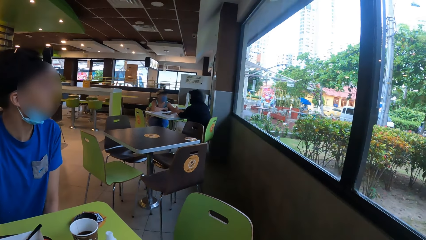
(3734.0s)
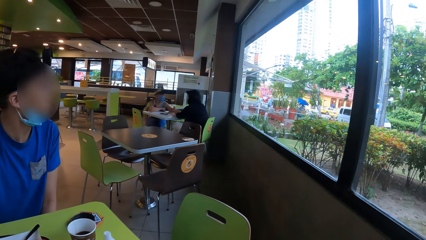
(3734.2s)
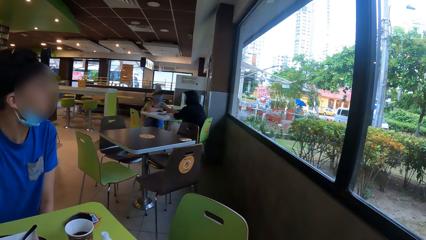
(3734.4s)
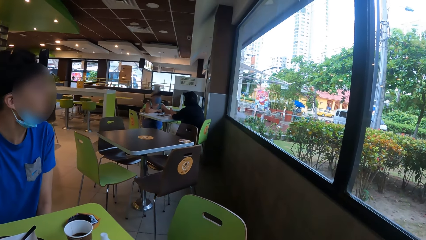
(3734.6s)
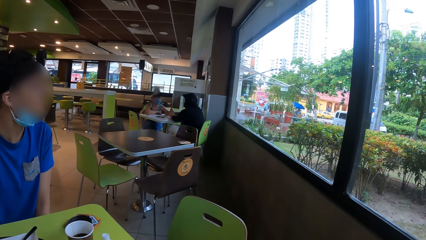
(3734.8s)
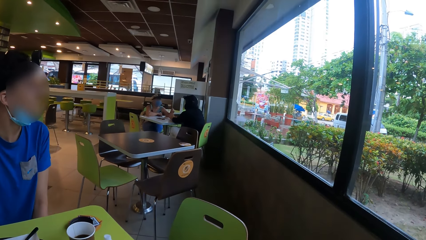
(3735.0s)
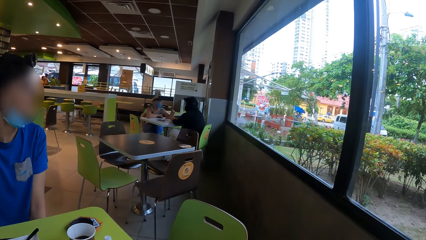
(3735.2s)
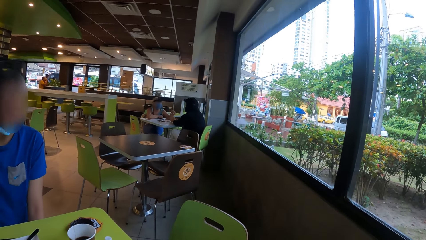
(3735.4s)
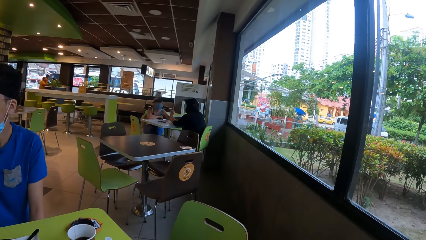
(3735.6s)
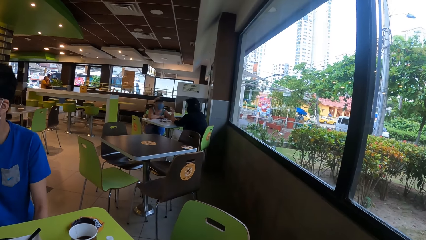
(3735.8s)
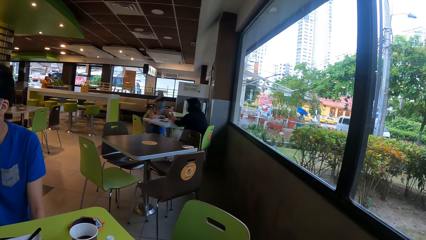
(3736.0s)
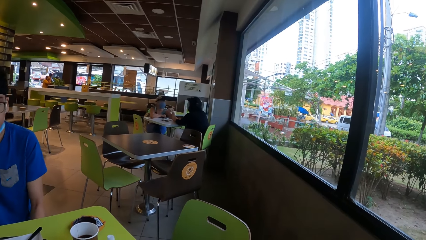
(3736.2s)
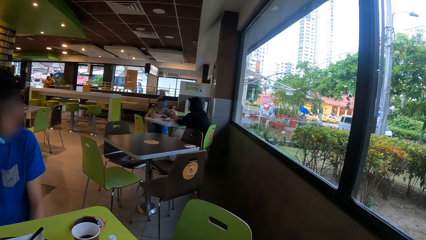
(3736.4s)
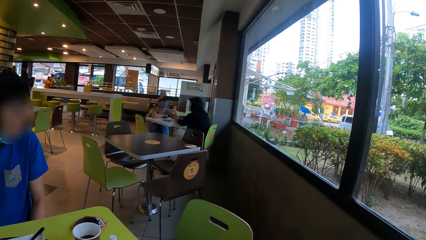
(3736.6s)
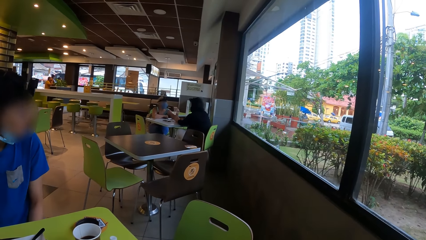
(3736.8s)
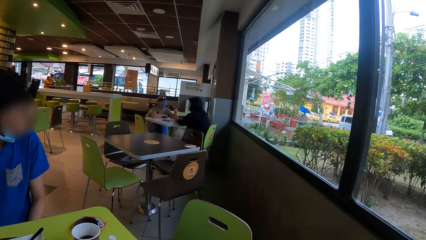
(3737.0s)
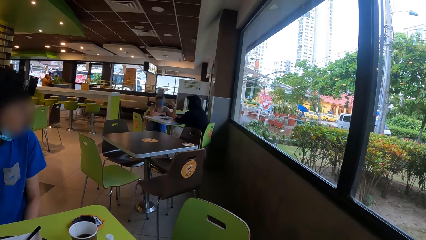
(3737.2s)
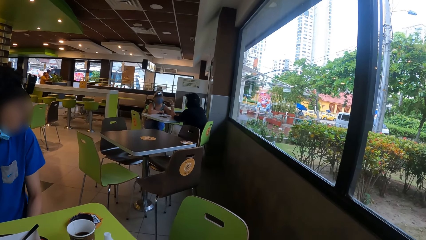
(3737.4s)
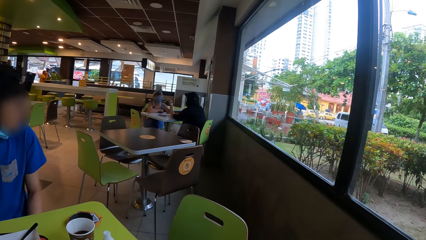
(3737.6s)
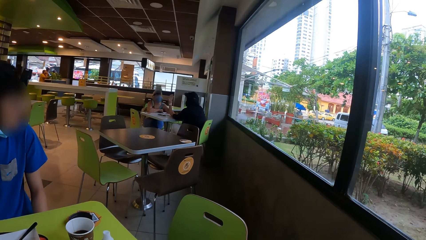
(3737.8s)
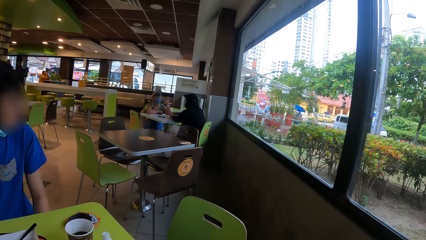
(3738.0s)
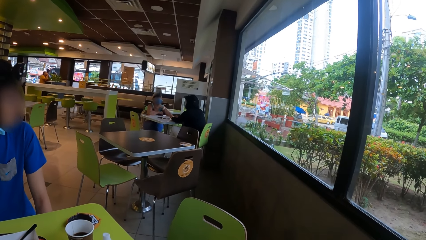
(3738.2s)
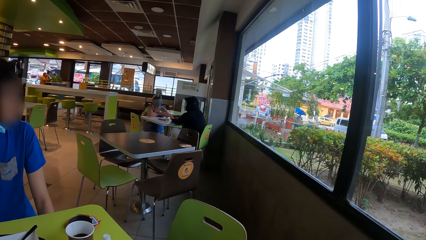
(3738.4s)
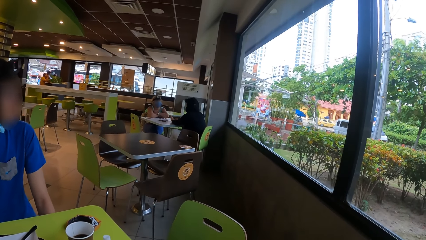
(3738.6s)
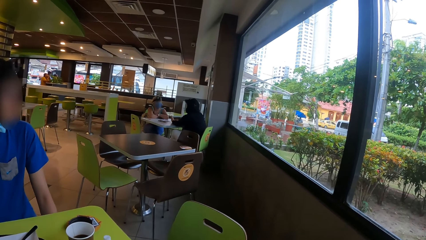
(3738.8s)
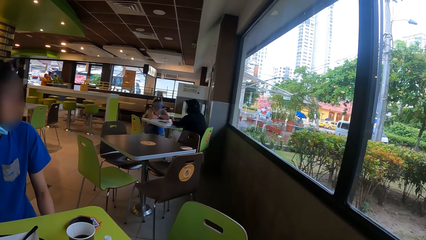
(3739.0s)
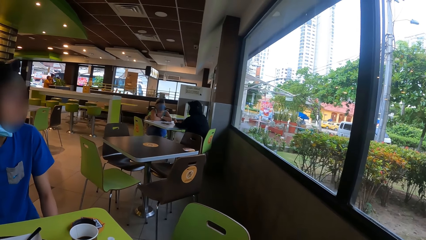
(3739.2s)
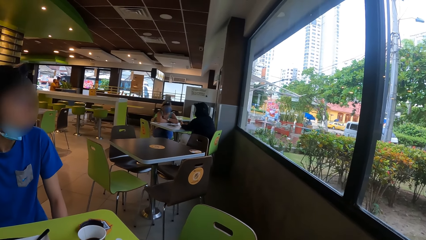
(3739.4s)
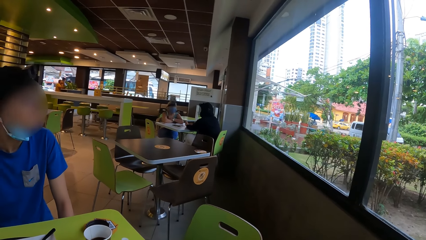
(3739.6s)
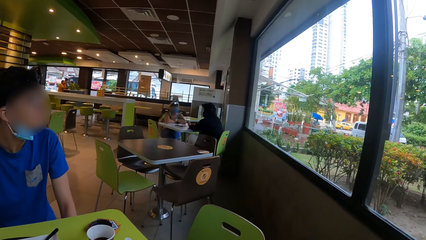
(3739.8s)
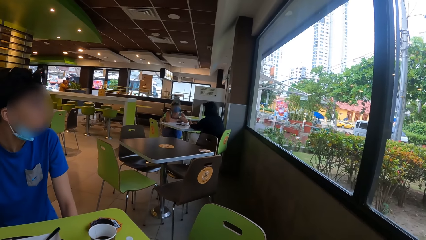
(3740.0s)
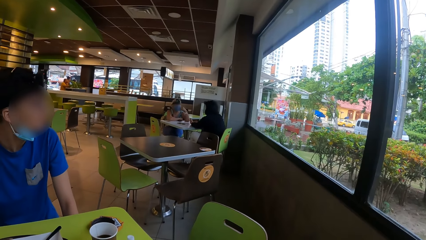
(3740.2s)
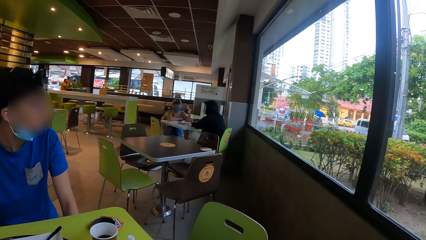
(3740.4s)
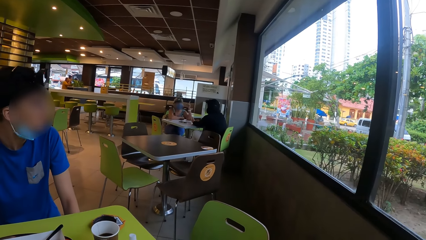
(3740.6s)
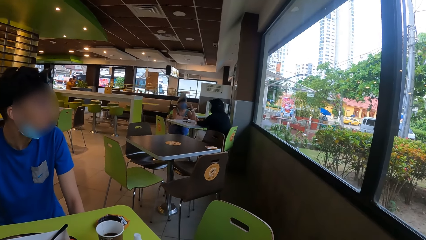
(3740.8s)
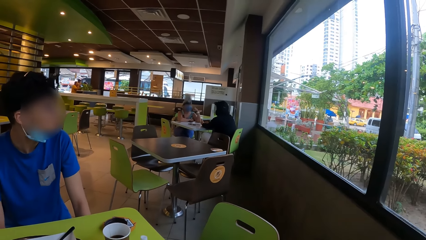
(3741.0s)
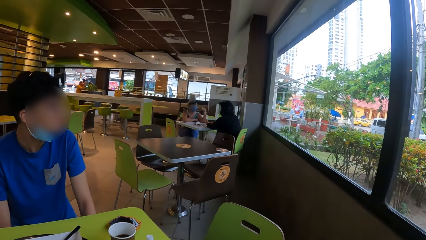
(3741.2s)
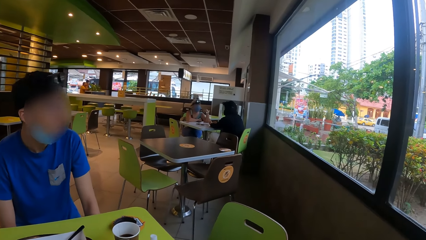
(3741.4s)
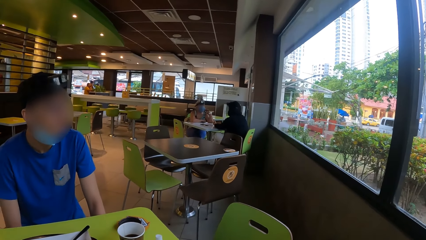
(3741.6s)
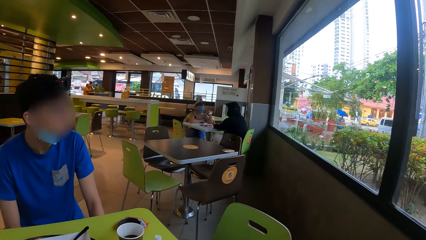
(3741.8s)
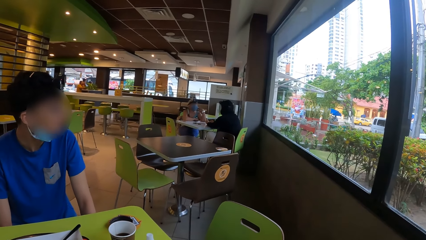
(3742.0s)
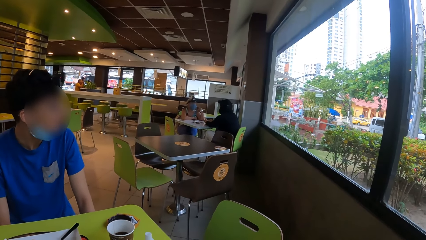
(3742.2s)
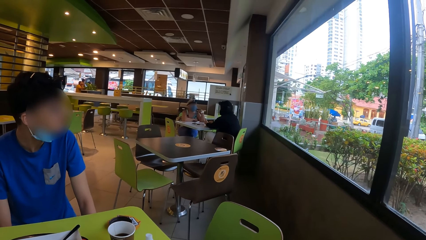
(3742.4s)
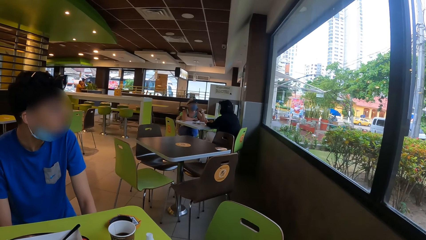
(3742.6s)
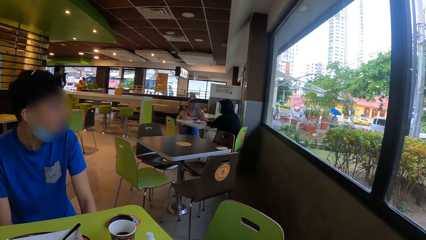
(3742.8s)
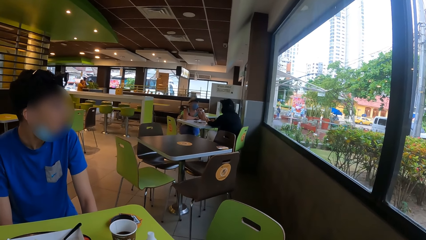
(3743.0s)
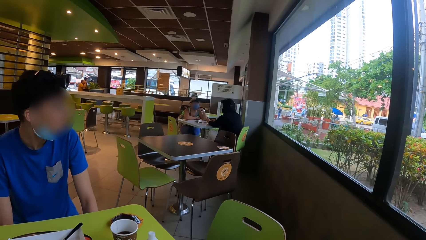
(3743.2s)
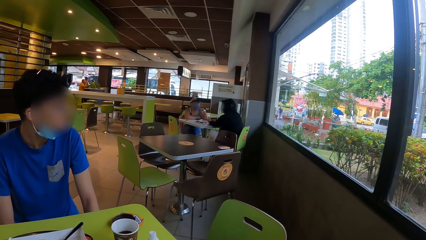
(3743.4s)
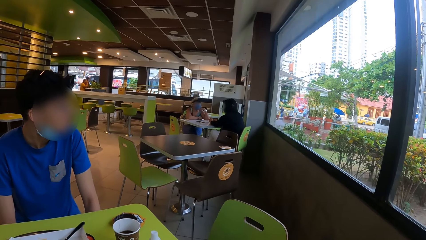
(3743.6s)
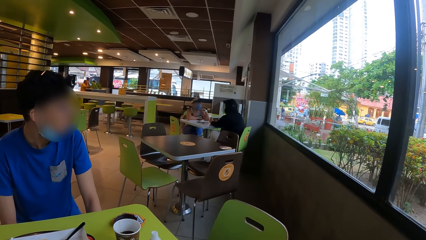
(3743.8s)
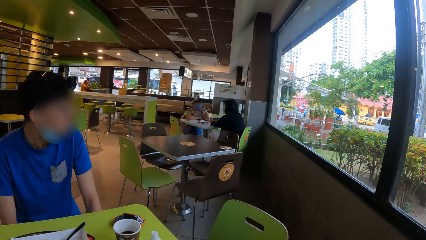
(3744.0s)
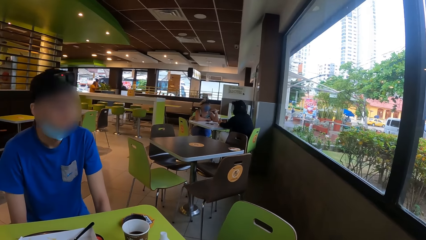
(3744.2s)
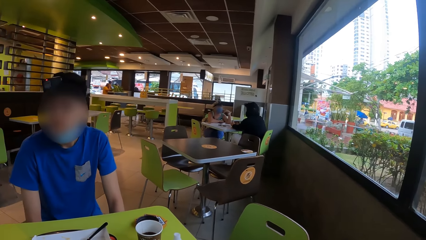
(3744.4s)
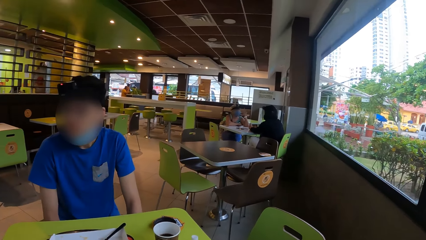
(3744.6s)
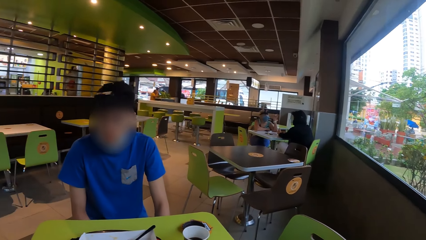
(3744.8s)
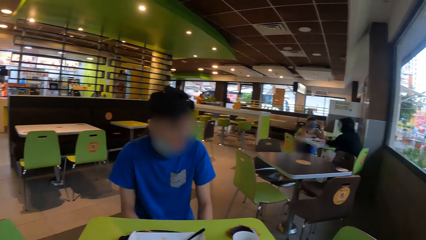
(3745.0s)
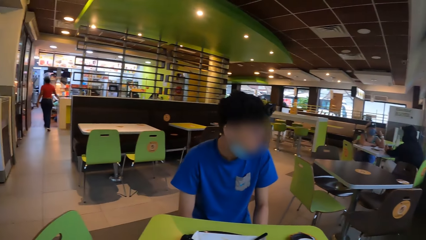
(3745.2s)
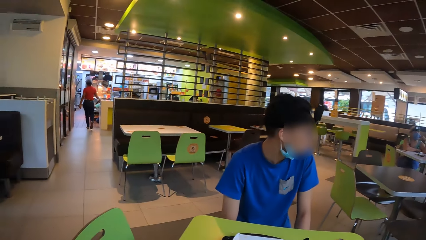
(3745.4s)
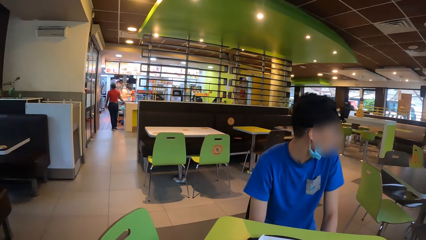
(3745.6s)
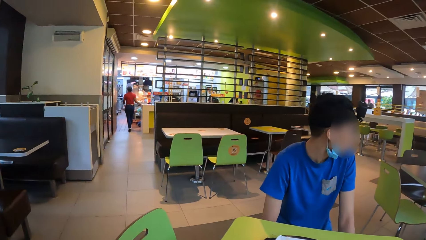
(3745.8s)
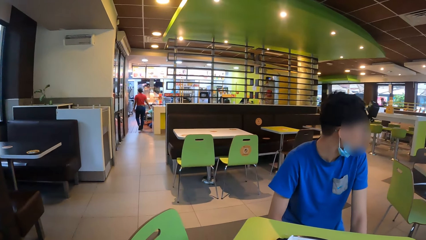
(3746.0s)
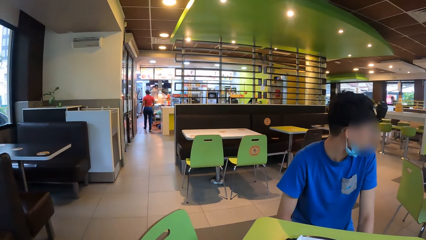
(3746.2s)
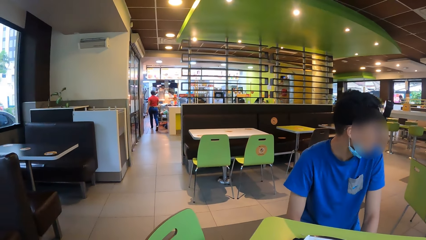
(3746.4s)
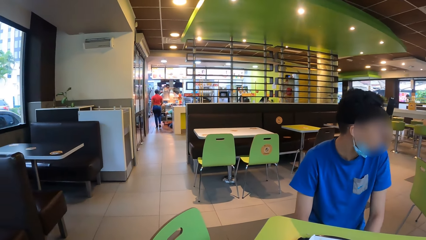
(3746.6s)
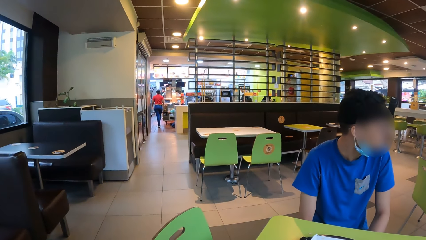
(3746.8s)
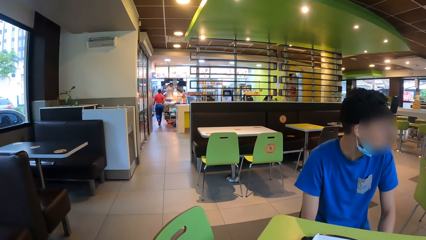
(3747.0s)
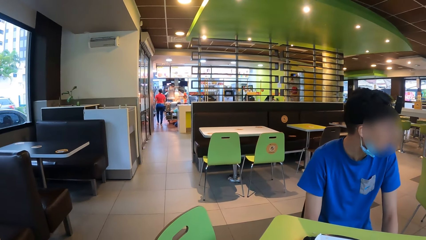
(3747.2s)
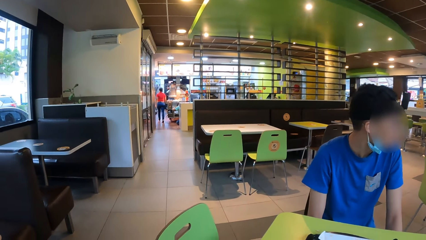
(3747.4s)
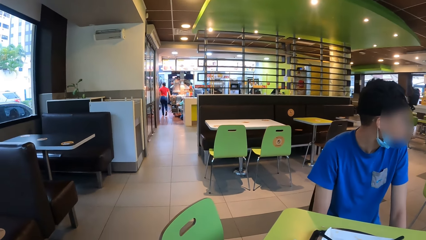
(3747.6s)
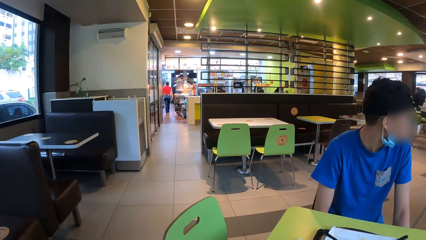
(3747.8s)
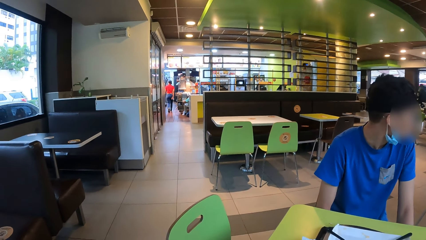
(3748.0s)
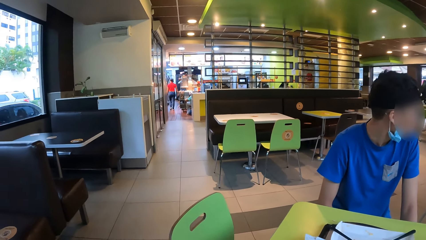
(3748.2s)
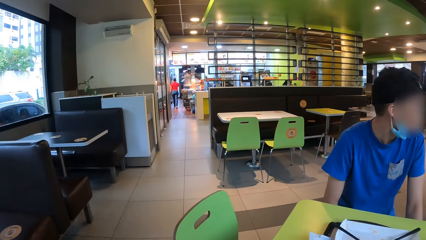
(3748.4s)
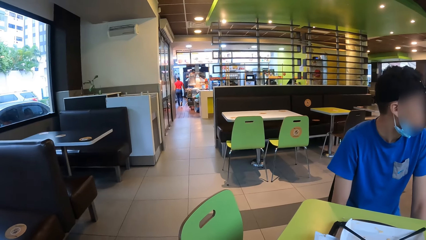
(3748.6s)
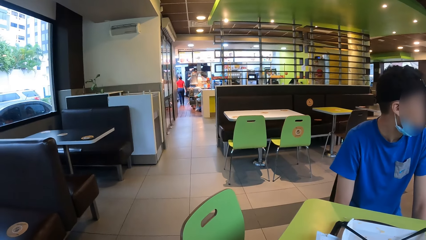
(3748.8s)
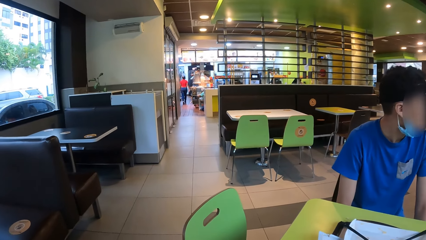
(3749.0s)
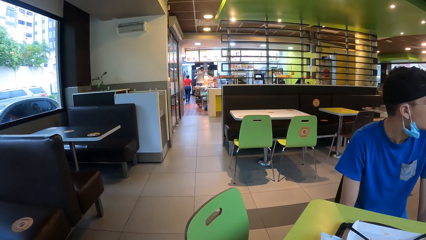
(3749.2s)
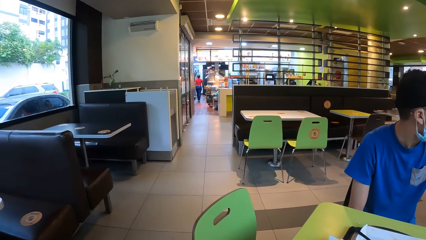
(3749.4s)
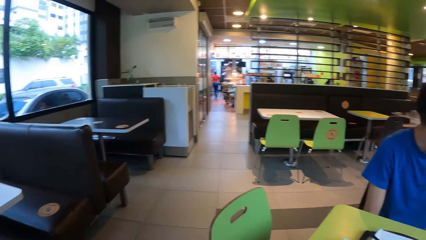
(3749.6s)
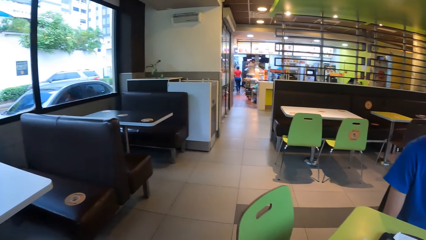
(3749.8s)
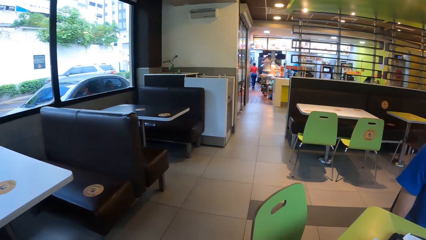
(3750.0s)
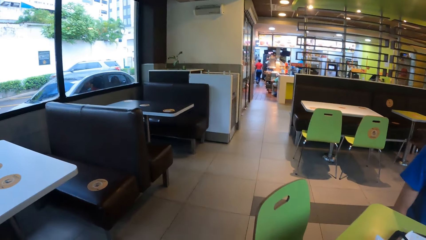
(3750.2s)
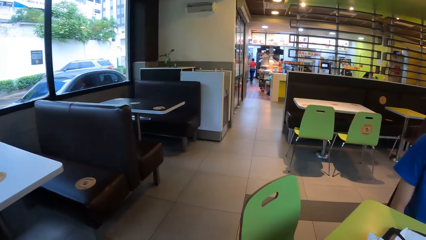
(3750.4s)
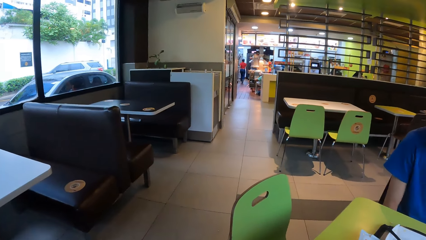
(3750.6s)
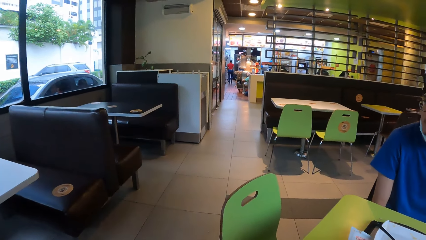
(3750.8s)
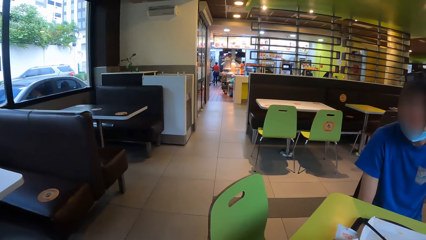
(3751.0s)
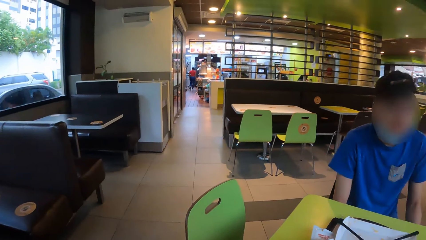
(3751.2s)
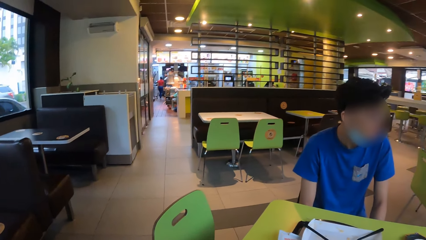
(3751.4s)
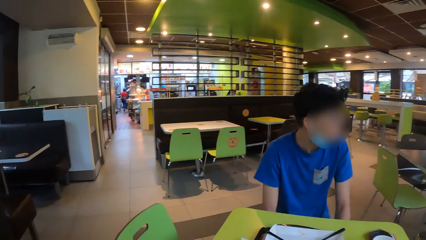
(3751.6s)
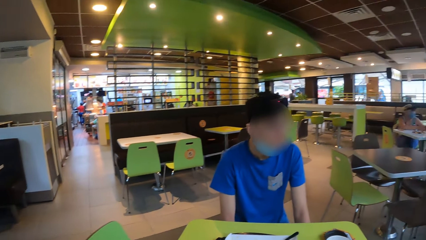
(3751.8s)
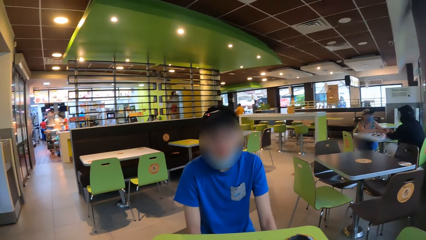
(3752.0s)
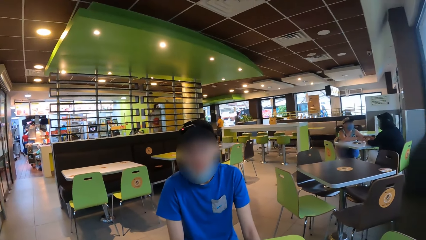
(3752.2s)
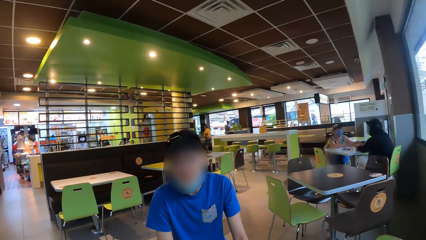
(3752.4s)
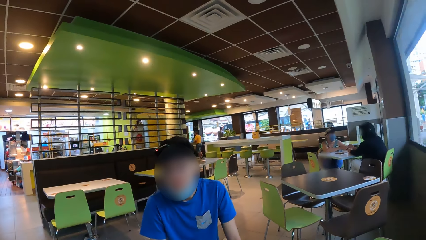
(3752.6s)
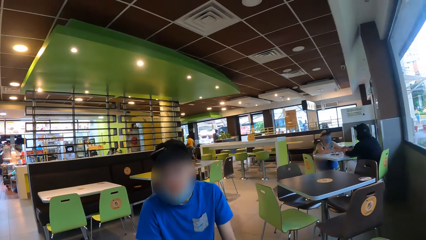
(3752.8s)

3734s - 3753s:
The camera wearer looks around the restaurant. They look around.
